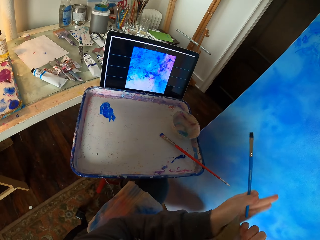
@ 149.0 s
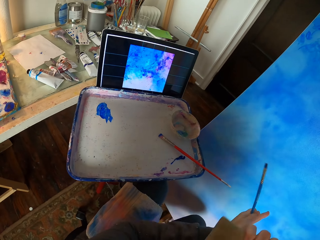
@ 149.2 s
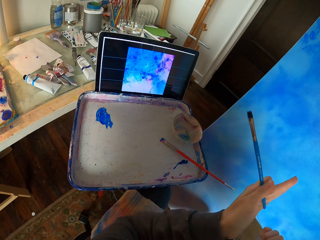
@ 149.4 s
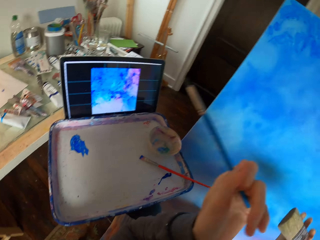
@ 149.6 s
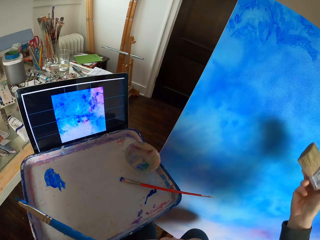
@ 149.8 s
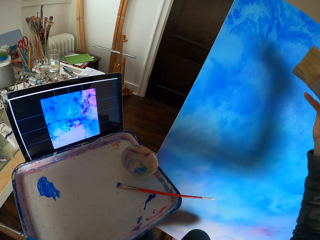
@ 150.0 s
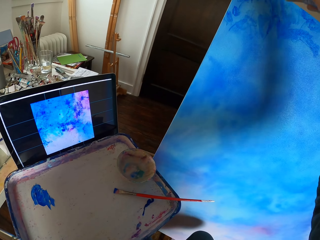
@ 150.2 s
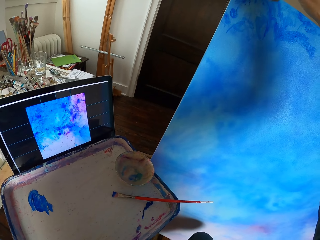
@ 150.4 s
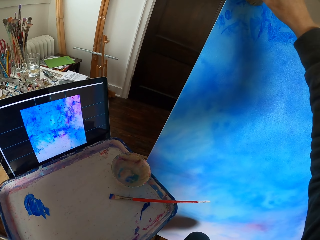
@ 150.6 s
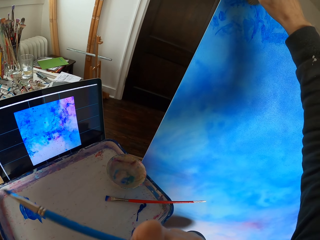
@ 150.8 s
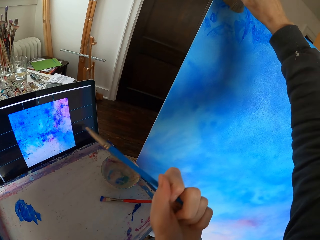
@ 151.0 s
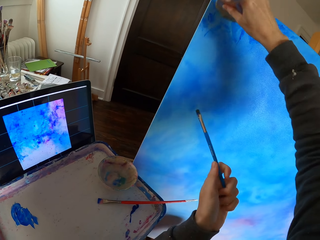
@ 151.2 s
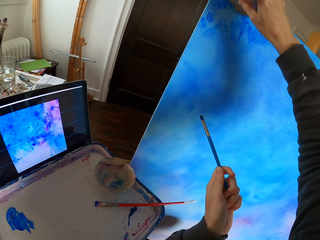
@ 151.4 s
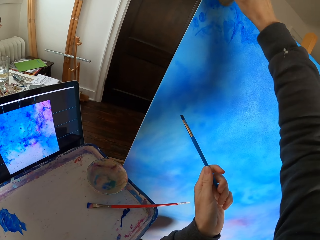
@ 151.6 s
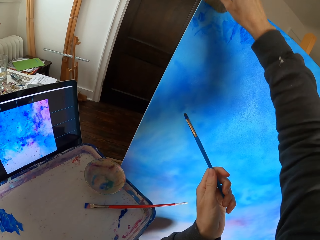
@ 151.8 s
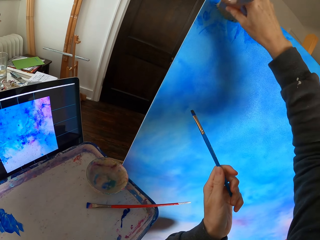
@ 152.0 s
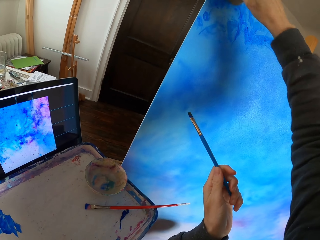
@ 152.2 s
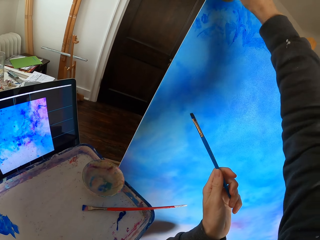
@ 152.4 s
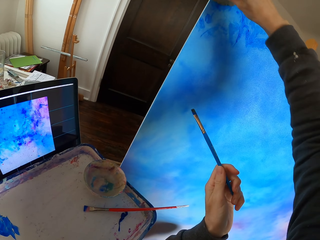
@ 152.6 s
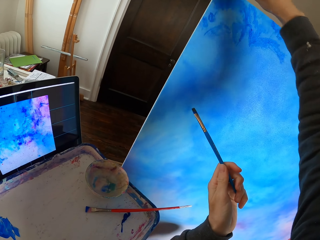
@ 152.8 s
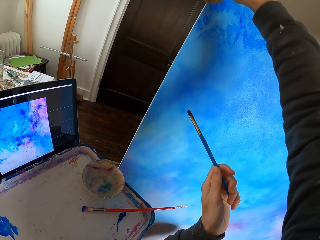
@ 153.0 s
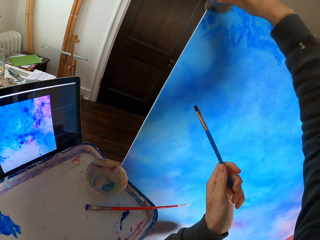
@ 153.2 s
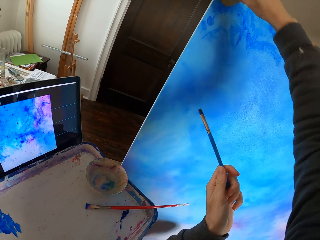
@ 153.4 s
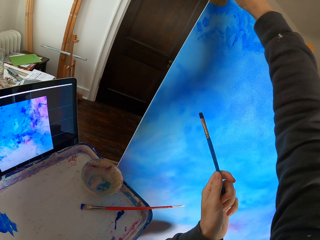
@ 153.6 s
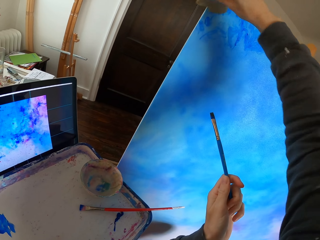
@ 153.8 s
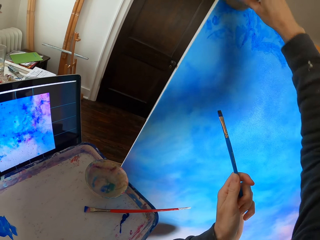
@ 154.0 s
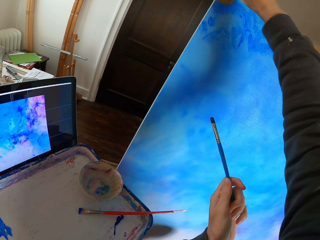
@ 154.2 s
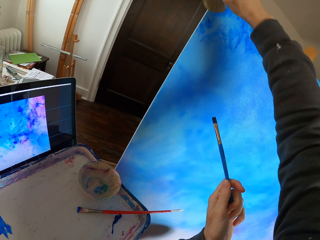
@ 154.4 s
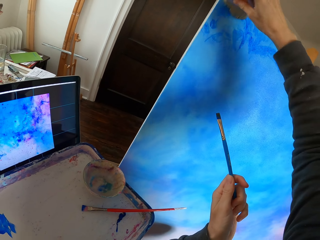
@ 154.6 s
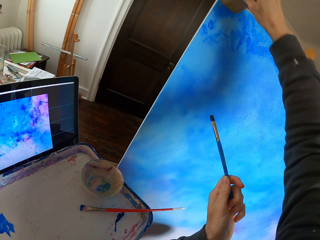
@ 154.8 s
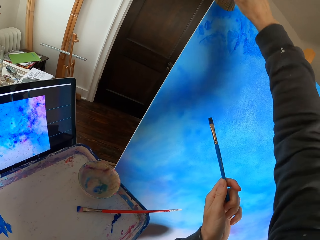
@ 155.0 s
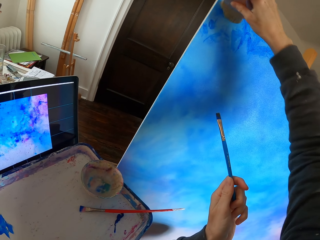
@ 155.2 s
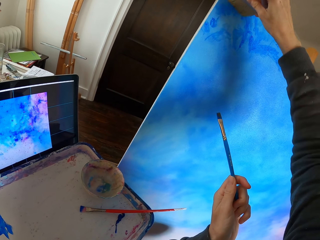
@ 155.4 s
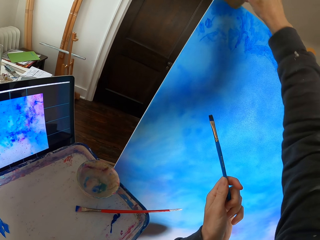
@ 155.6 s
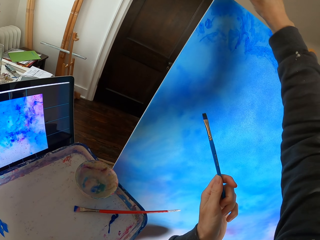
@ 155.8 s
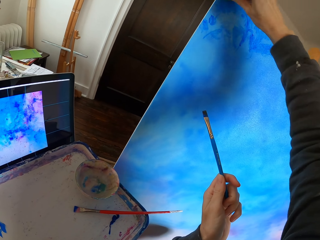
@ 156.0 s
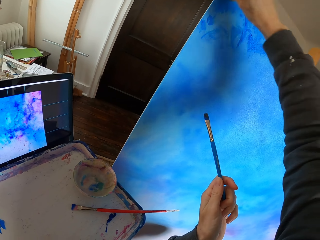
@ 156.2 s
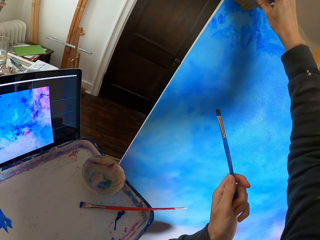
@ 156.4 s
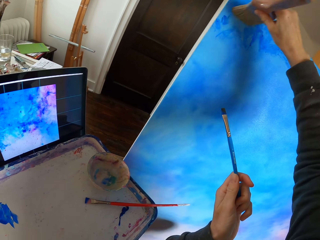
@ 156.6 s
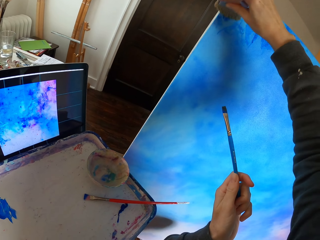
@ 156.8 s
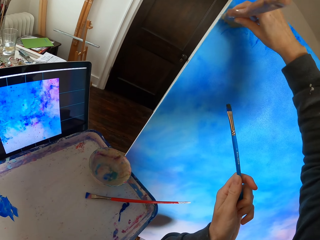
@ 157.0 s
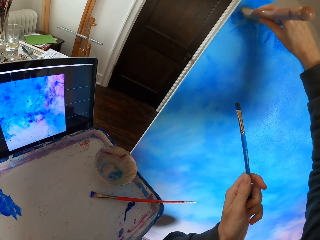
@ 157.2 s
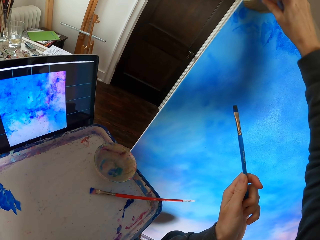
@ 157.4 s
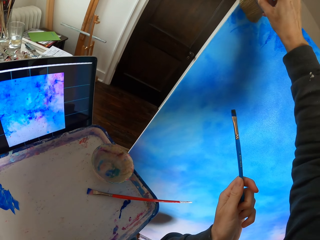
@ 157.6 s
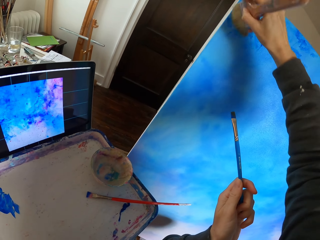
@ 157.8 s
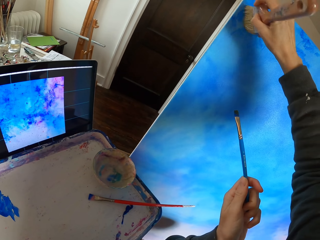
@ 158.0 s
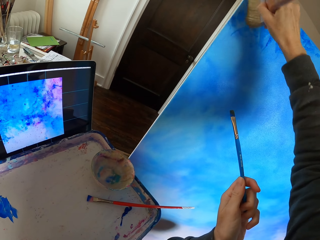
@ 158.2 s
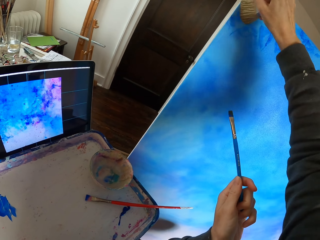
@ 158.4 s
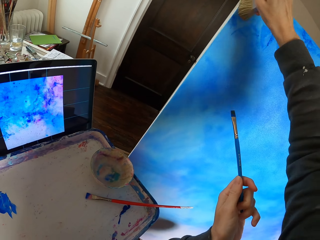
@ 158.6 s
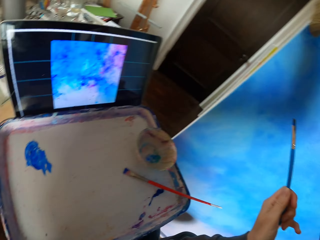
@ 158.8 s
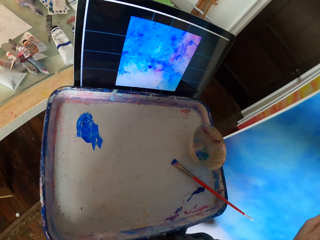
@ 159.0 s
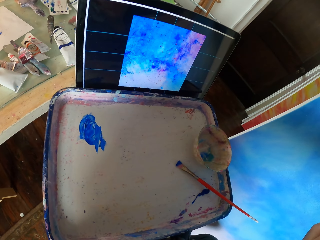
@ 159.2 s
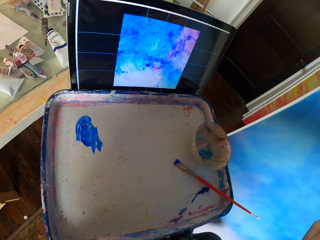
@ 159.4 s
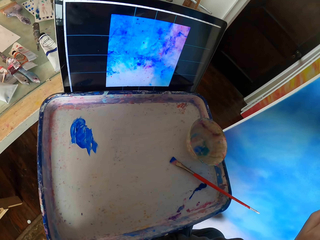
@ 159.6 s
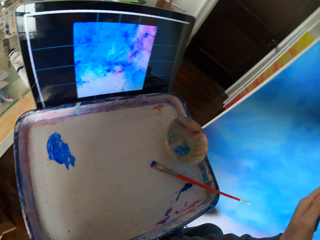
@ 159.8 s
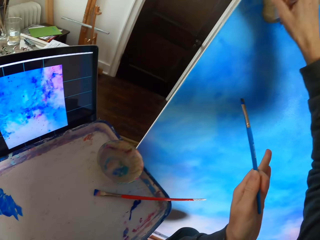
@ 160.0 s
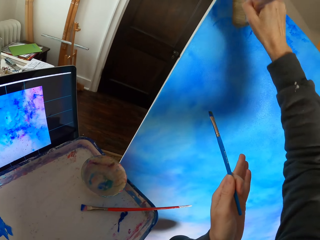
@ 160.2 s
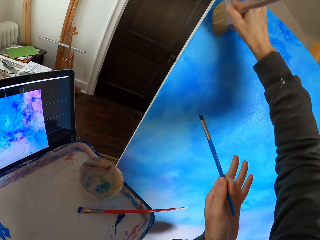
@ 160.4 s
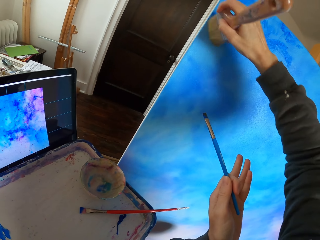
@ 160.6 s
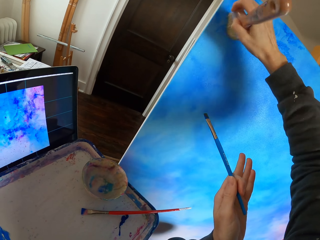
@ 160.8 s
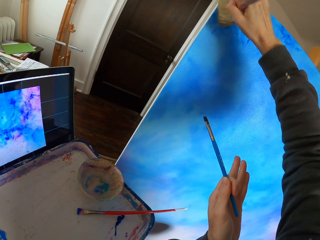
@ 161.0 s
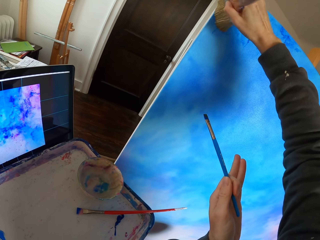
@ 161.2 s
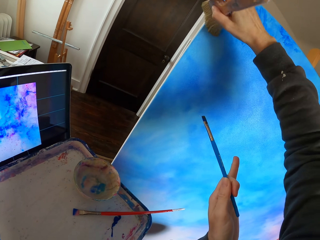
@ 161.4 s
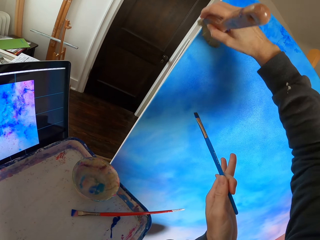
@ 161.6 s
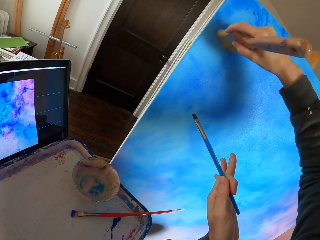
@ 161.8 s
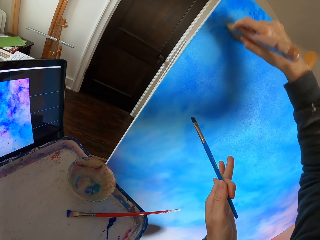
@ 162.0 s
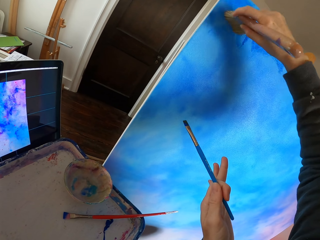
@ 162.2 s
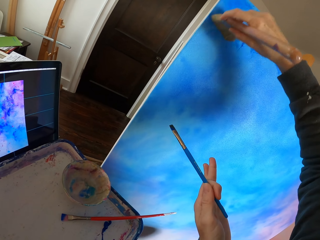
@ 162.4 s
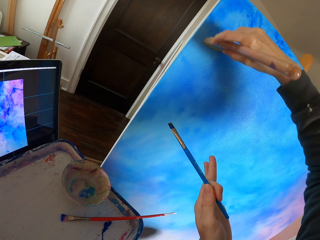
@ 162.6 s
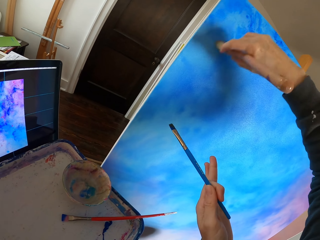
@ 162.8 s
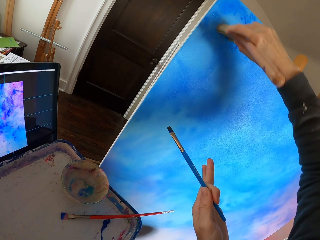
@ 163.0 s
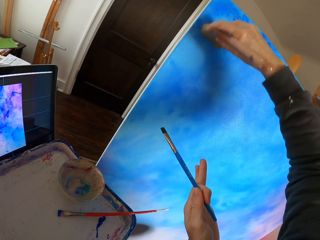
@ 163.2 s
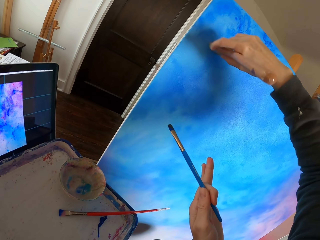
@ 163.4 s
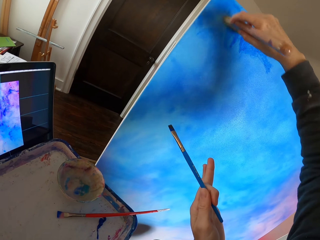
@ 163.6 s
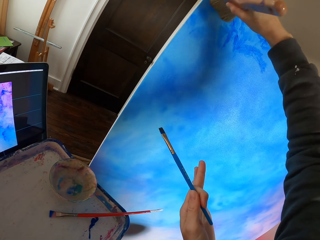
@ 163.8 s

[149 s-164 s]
The camera wearer paints the canvas. They wipe the painting on the wall. They look around.

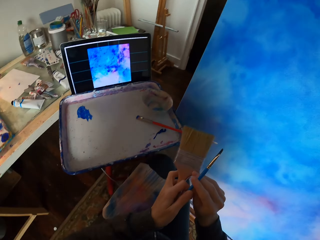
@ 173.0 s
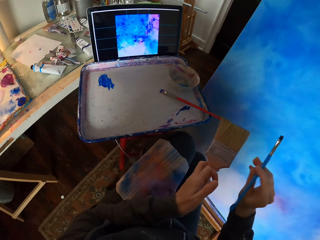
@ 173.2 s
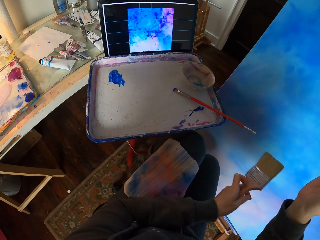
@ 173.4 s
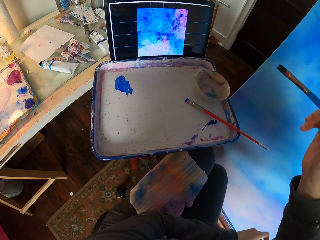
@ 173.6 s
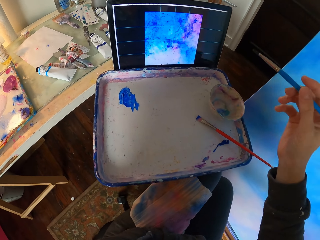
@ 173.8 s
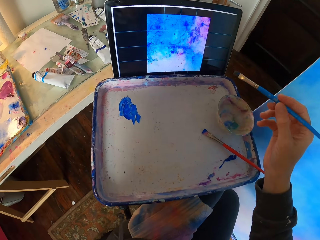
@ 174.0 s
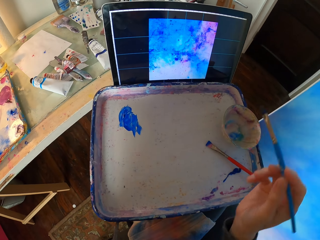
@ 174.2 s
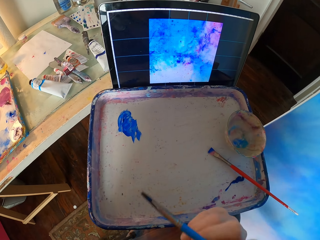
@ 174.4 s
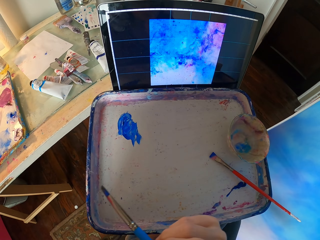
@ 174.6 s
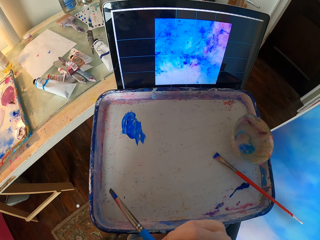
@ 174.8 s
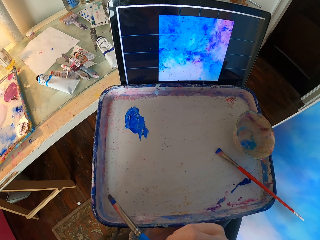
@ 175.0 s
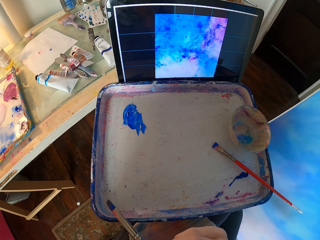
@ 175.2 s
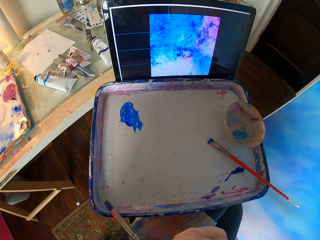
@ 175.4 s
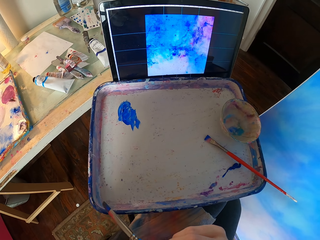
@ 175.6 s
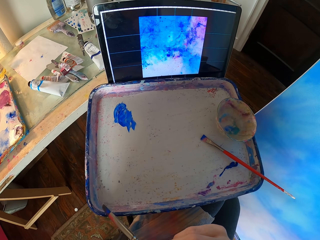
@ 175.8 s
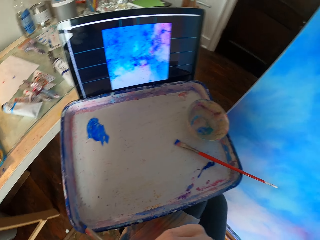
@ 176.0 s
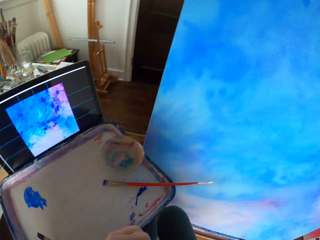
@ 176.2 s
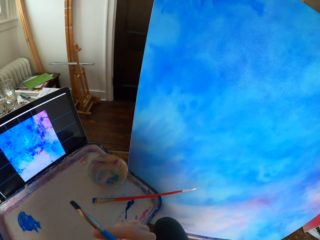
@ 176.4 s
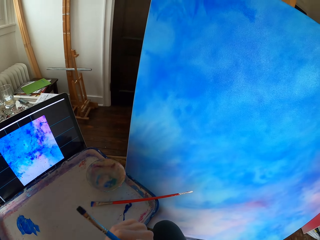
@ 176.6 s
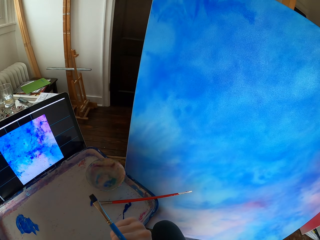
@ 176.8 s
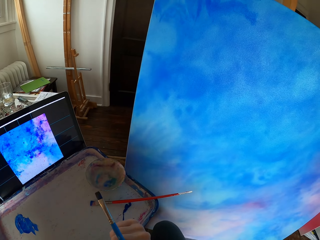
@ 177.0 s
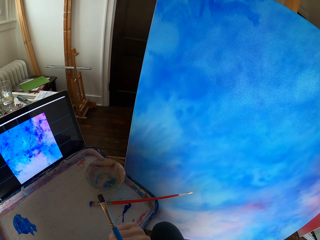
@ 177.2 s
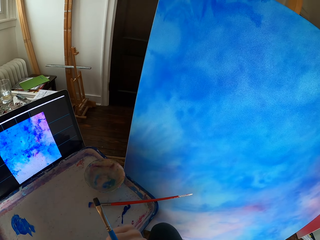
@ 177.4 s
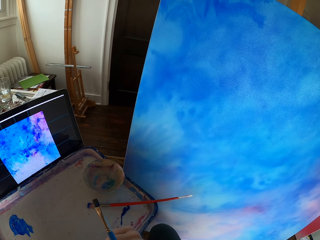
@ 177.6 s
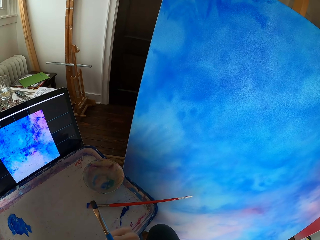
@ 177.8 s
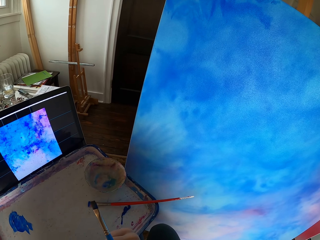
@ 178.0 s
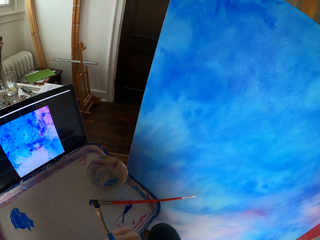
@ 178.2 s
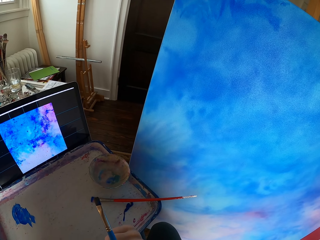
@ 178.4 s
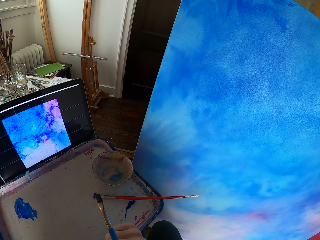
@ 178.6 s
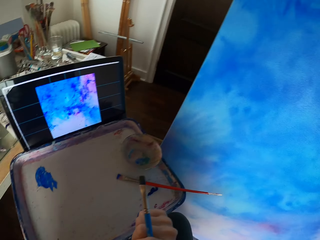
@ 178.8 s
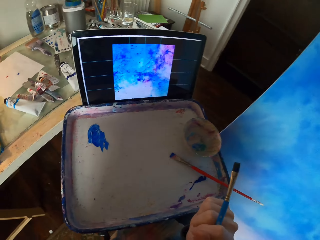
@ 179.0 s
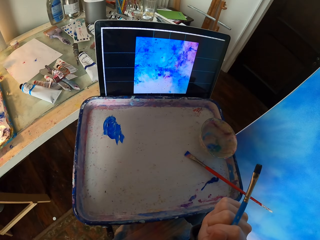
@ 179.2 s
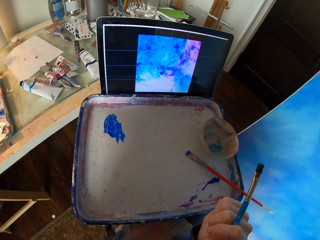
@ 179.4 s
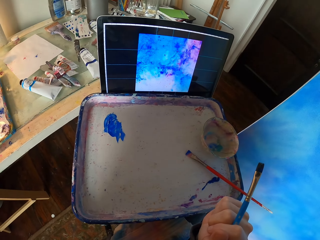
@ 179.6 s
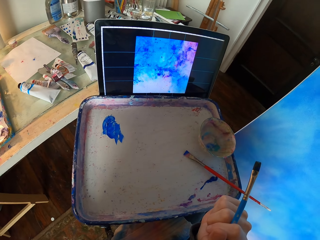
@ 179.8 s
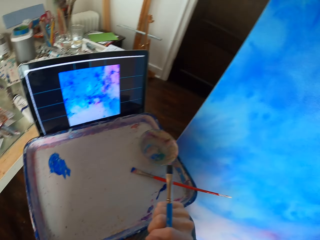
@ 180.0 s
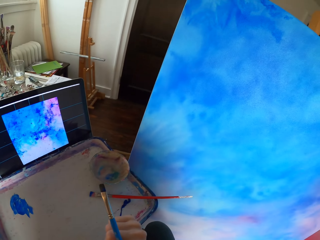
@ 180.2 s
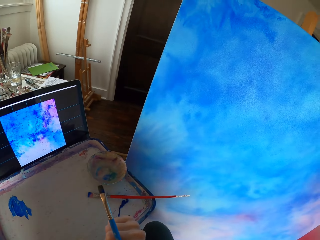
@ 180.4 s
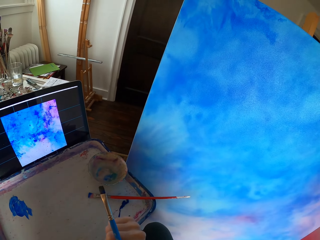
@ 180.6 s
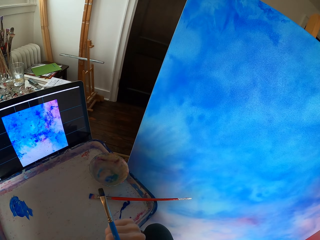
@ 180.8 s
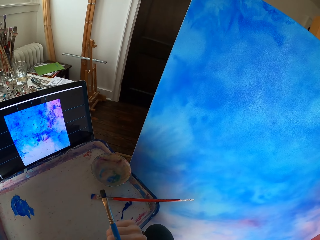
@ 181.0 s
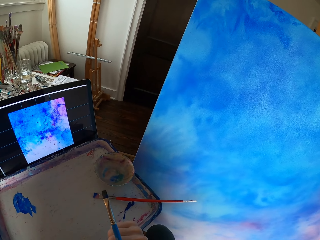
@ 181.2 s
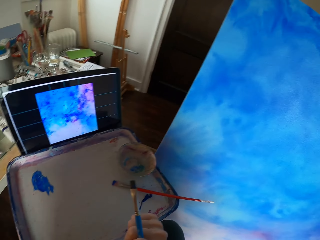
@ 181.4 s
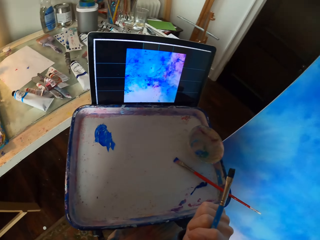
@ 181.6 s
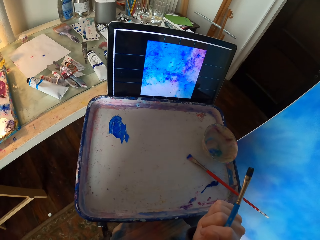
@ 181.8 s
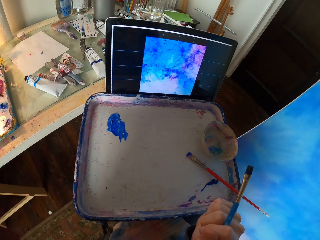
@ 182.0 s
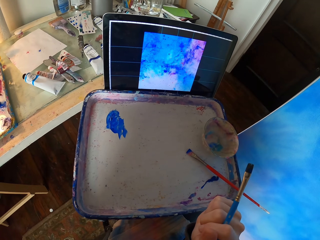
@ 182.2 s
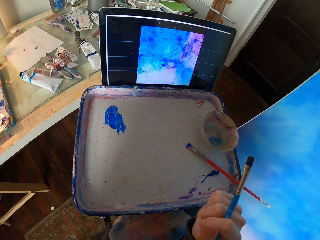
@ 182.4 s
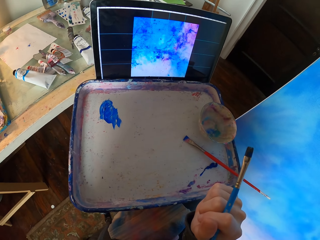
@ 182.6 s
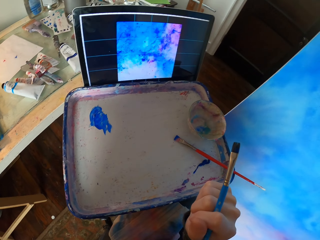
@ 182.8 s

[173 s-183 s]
The camera wearer points a painting stick towards the paint.
